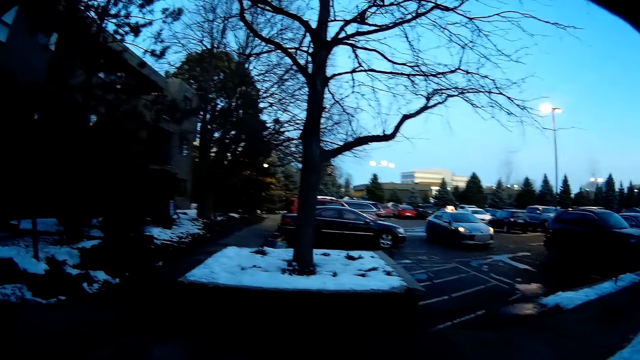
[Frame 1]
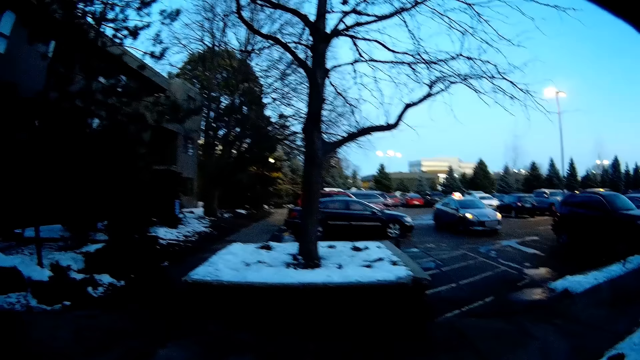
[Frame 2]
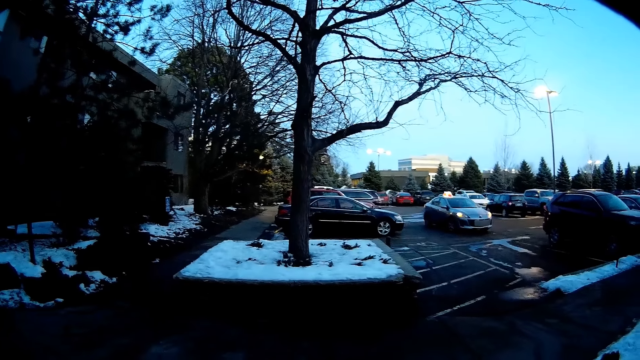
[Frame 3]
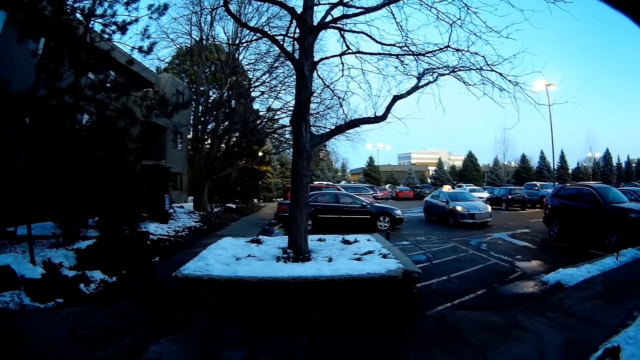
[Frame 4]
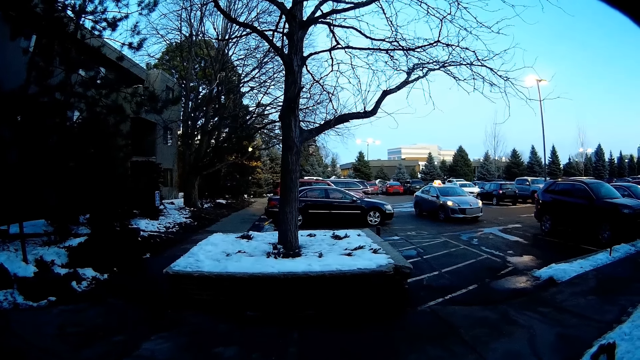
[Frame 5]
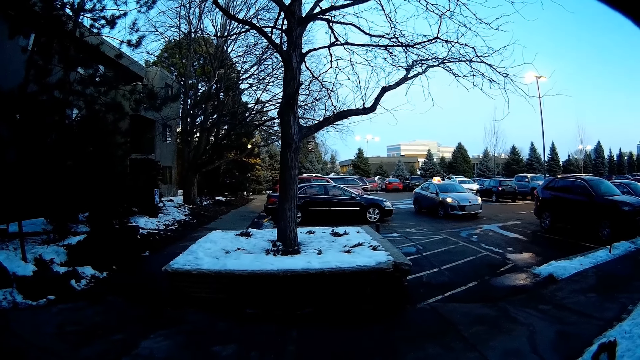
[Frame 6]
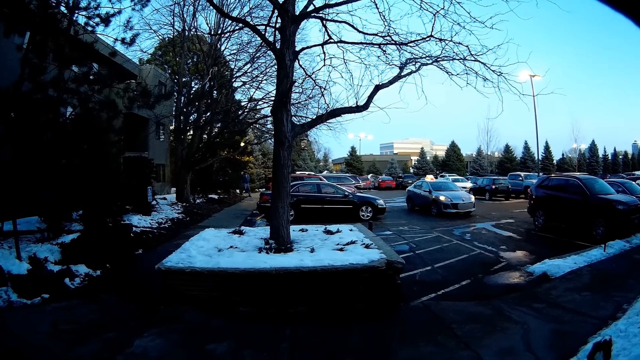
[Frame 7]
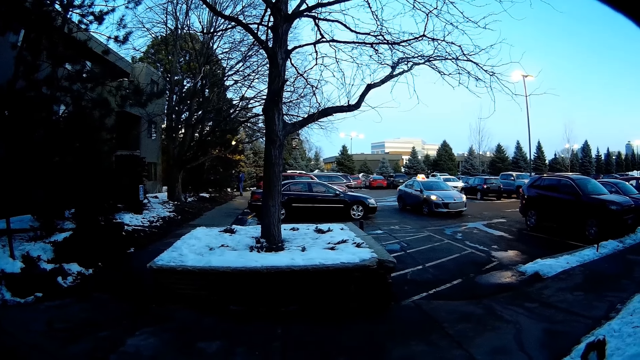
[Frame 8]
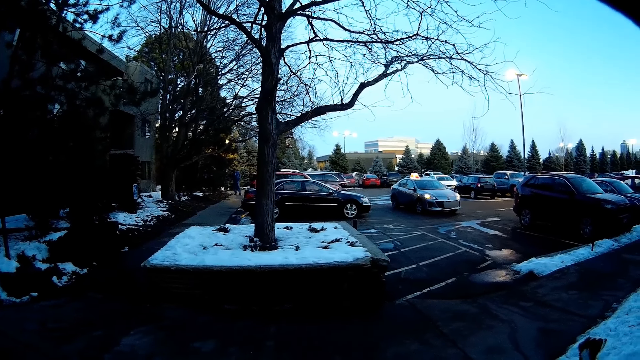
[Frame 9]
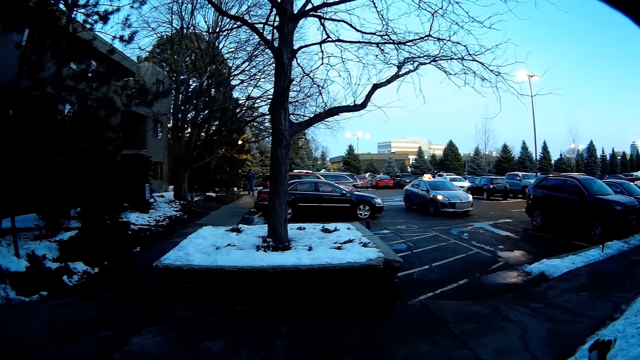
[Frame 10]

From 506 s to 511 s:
The camera wearer looks around.

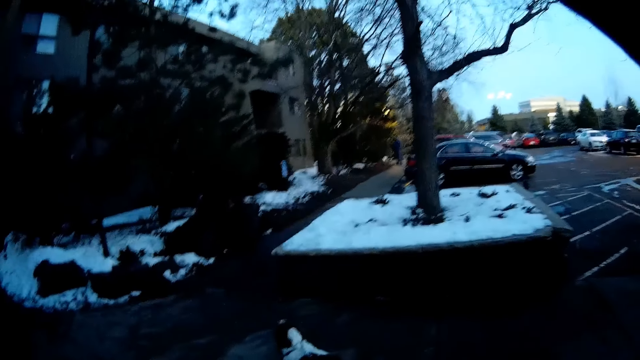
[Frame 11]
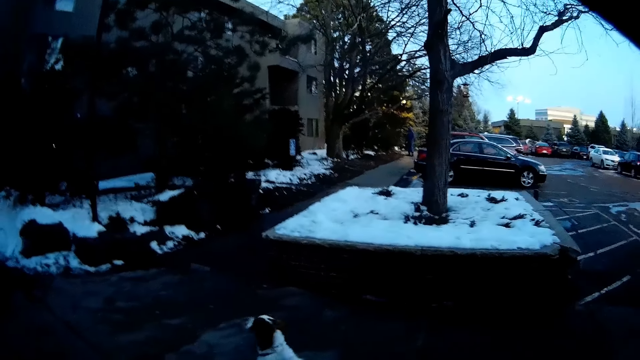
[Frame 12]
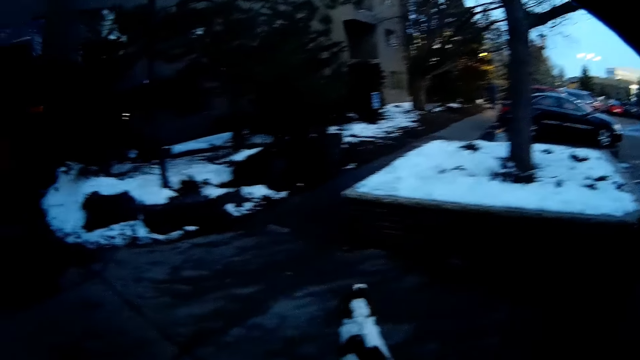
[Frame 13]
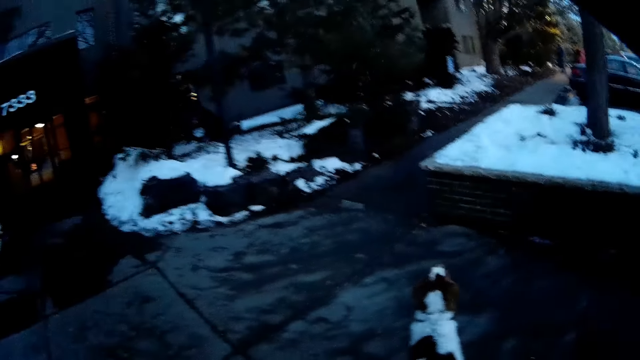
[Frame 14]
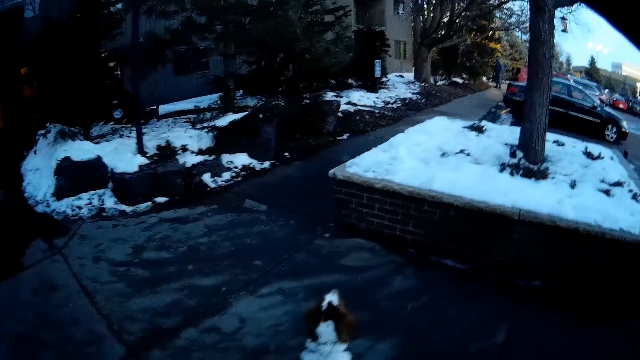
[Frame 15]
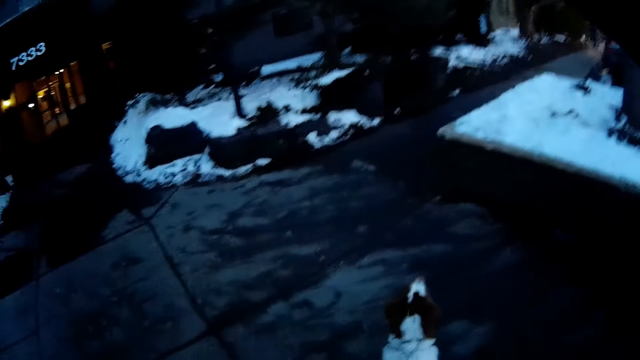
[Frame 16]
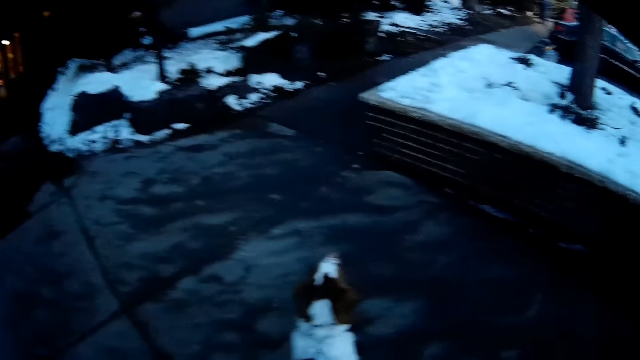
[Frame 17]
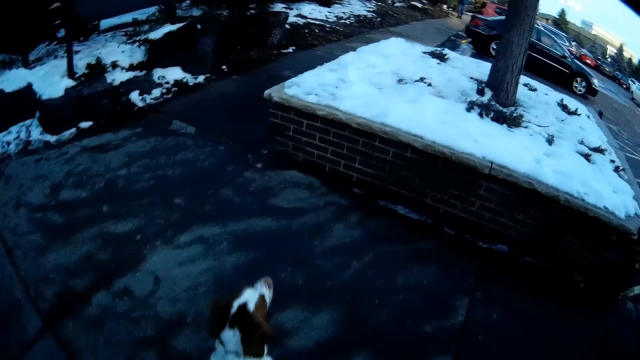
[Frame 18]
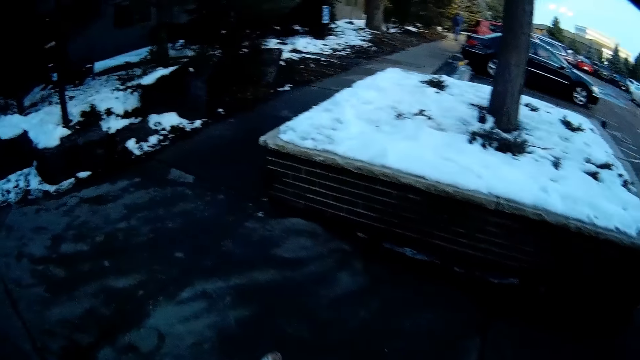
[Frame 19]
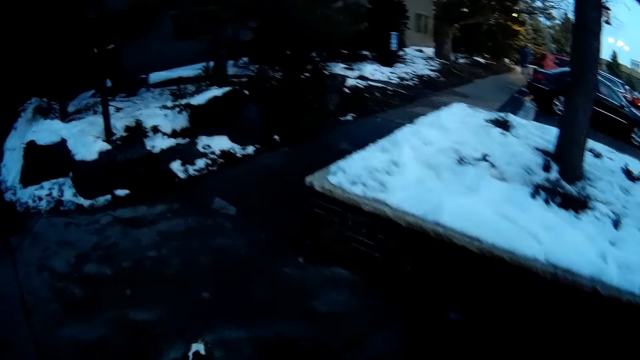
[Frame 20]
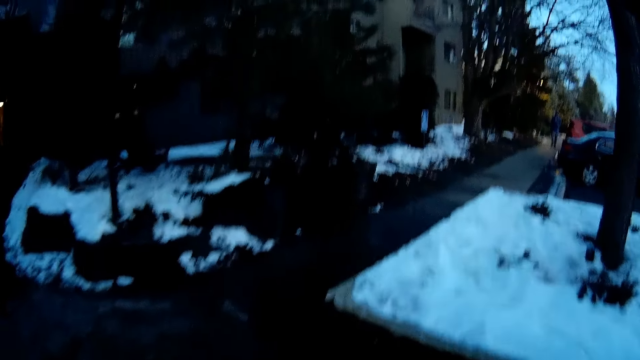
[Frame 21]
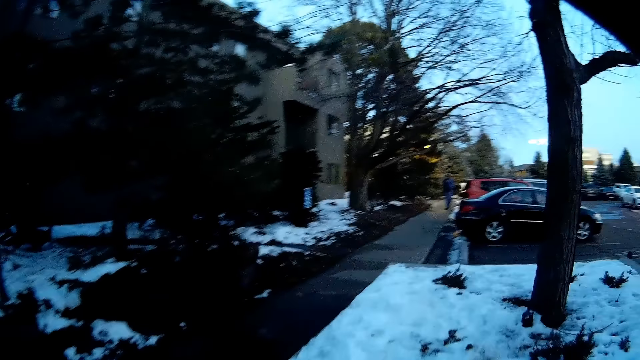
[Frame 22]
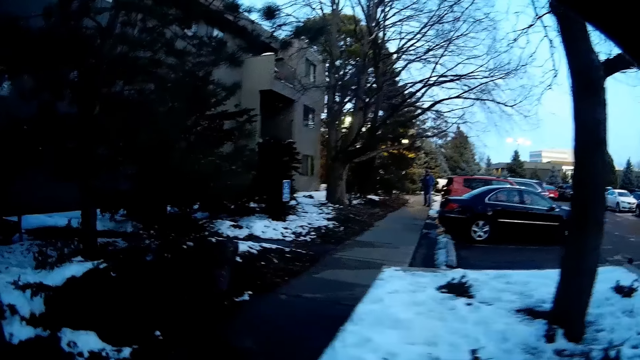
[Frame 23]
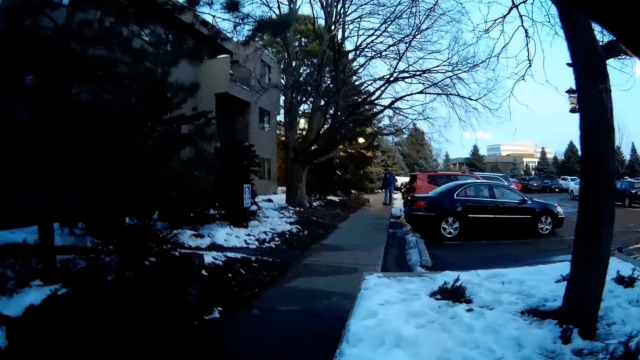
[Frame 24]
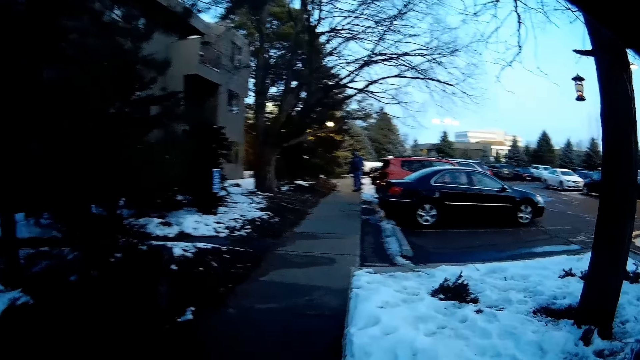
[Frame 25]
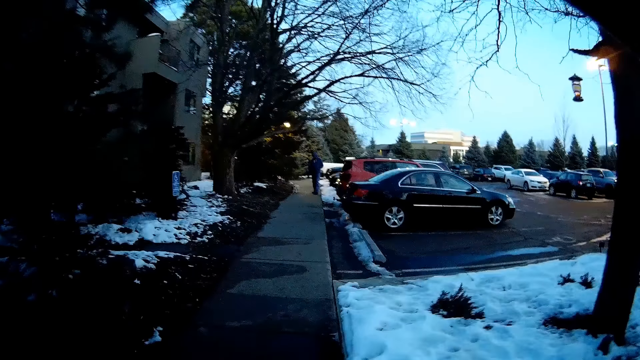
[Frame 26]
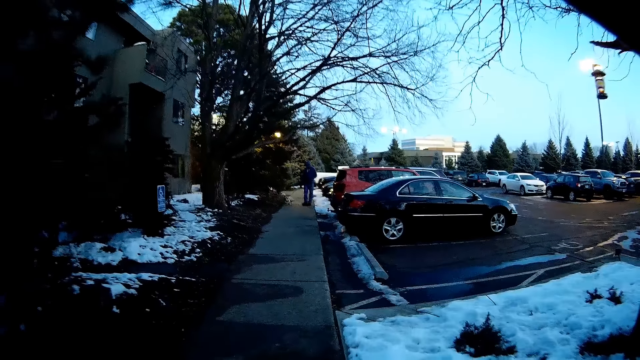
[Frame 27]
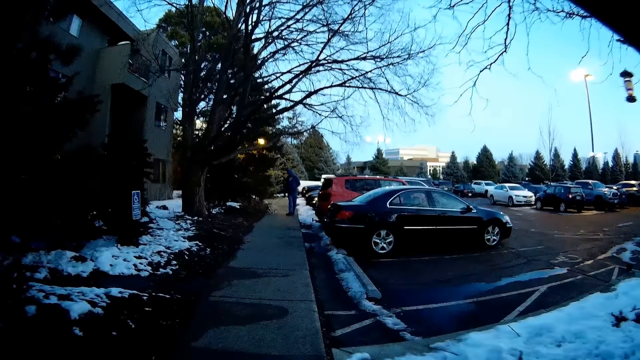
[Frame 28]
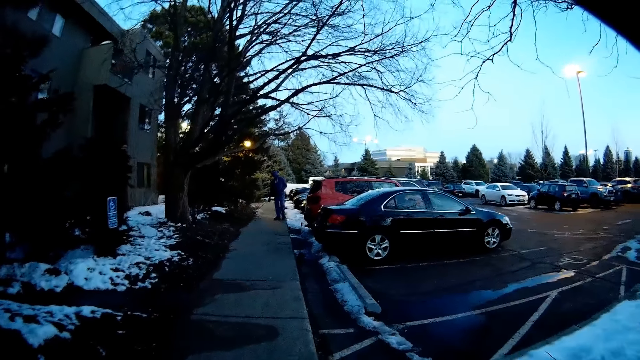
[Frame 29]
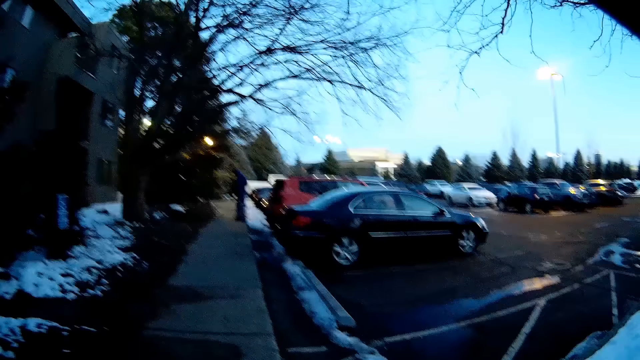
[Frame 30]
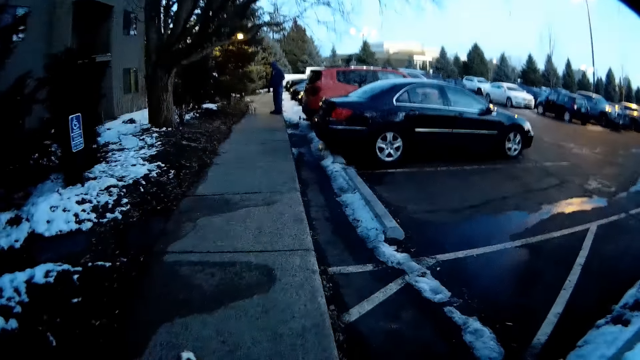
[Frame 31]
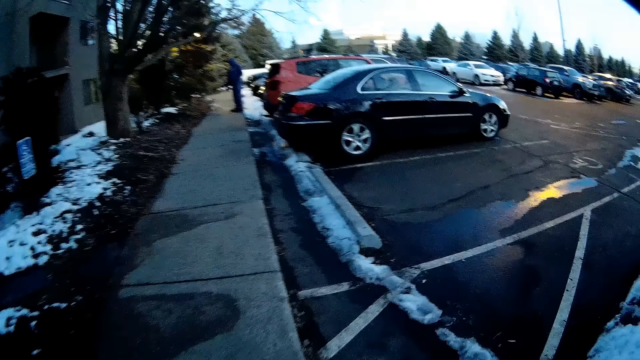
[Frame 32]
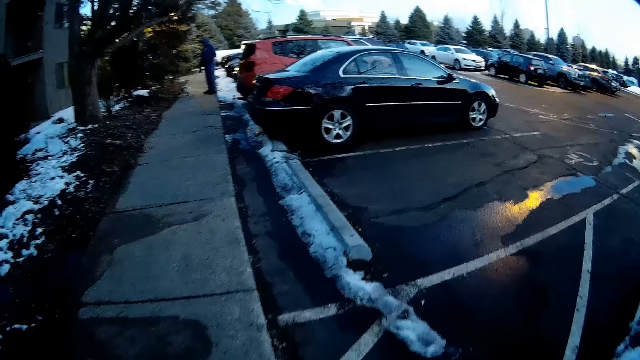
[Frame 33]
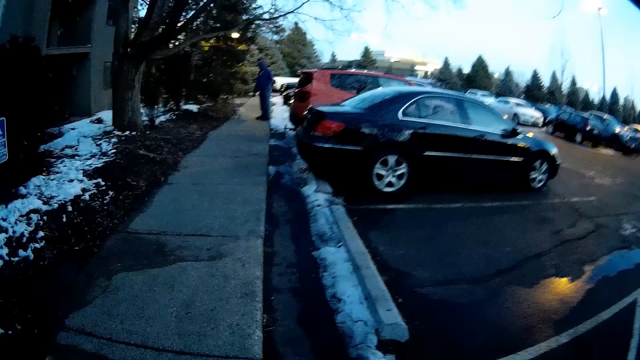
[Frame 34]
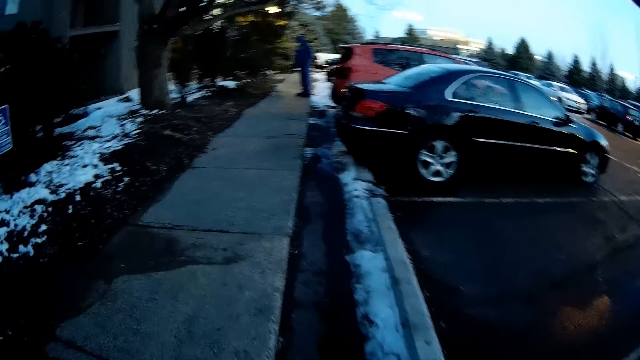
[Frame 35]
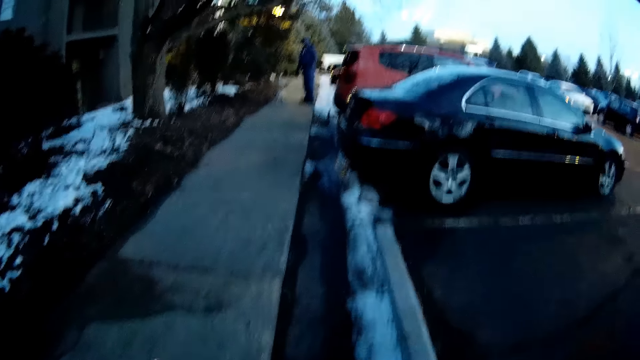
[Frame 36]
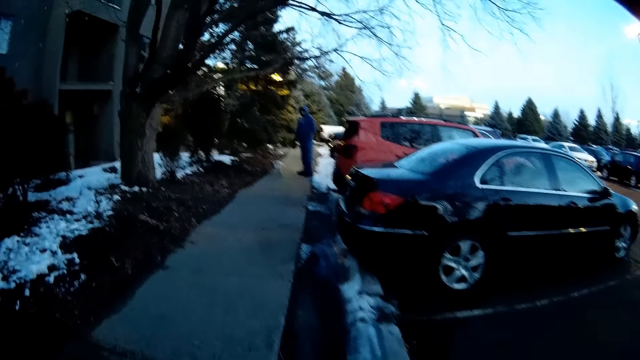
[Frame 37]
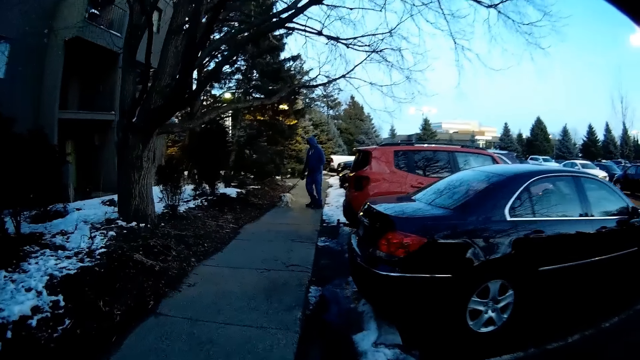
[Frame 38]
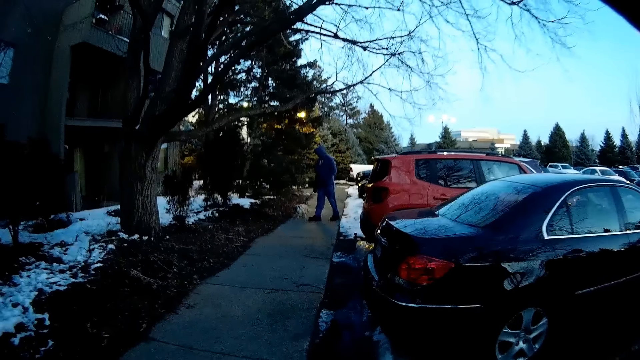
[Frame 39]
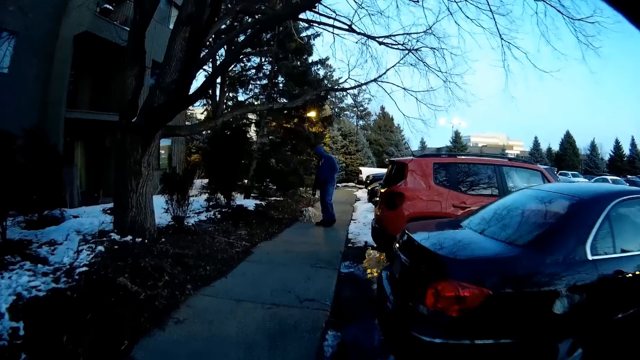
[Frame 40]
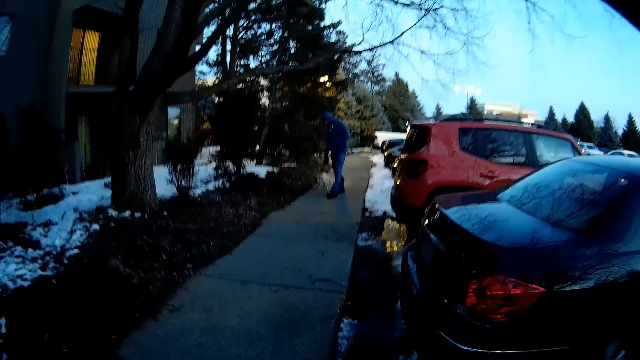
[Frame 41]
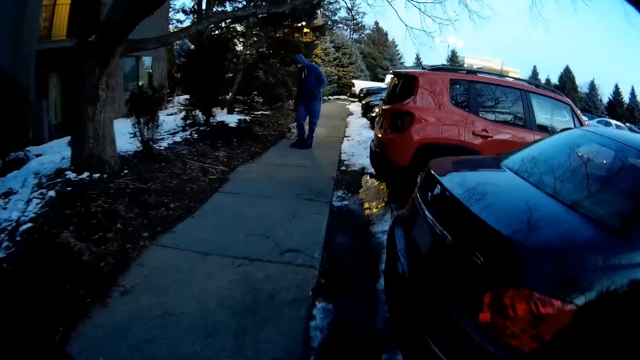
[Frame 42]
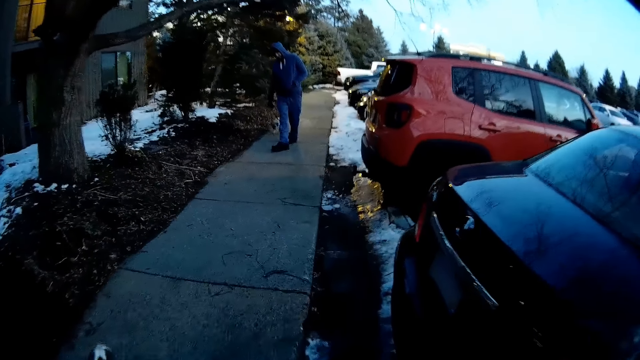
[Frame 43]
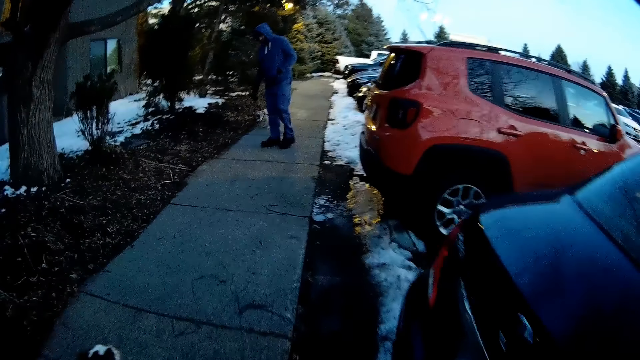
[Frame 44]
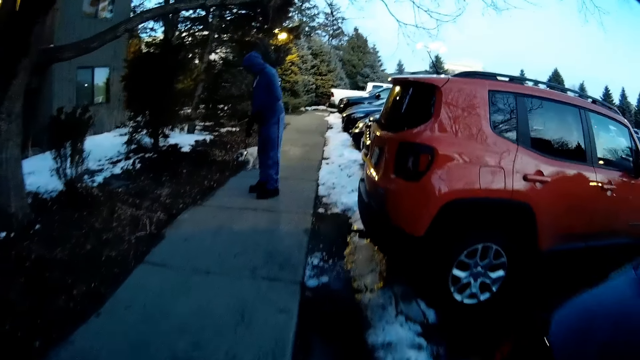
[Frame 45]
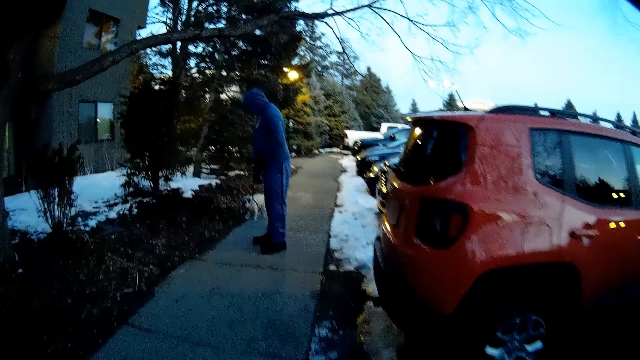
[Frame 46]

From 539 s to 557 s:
The camera wearer walks around. A man walks a dog with a leash in his left hand.
